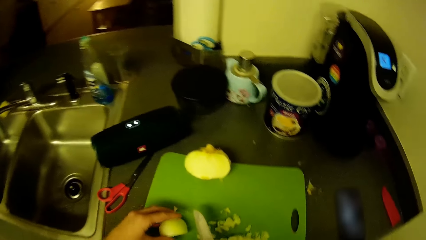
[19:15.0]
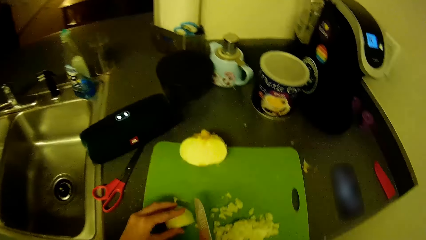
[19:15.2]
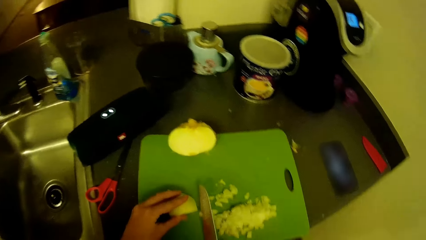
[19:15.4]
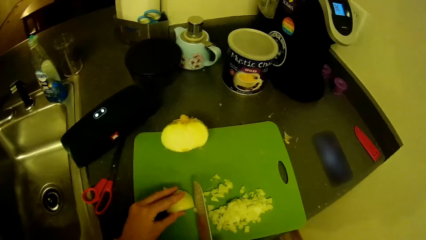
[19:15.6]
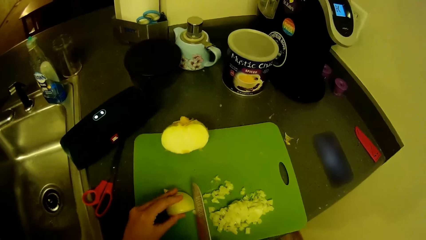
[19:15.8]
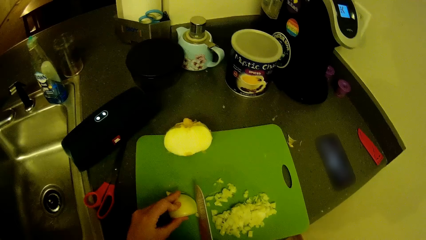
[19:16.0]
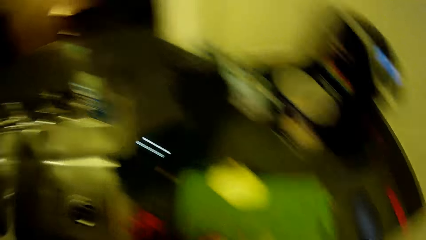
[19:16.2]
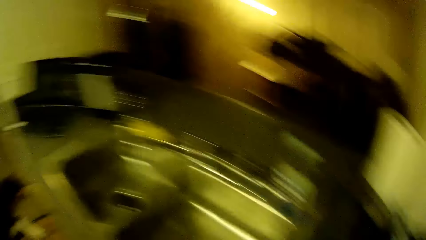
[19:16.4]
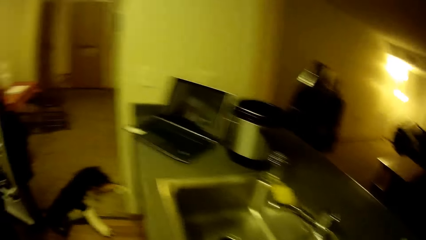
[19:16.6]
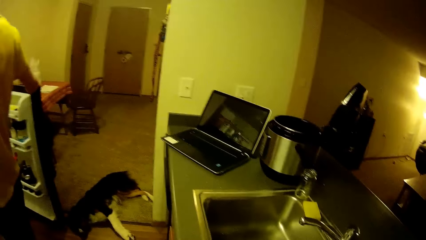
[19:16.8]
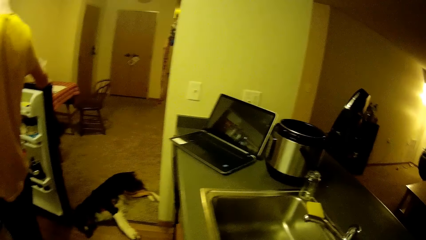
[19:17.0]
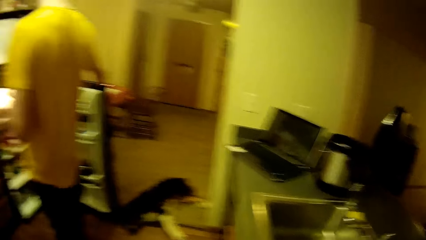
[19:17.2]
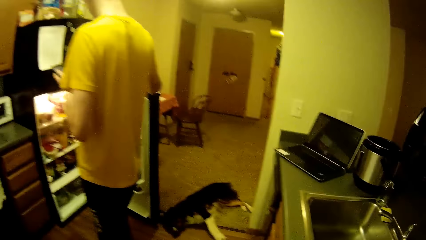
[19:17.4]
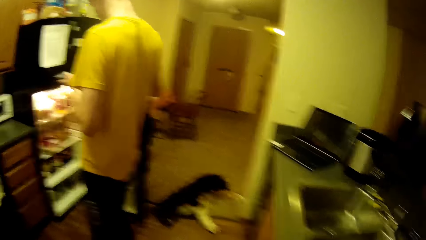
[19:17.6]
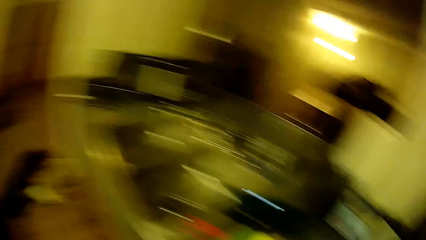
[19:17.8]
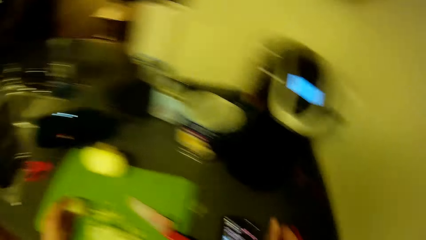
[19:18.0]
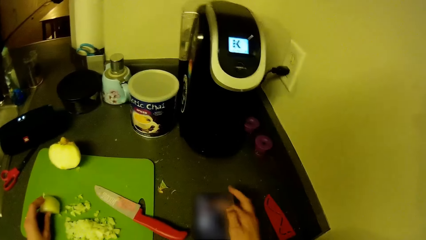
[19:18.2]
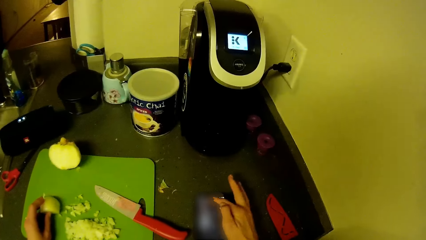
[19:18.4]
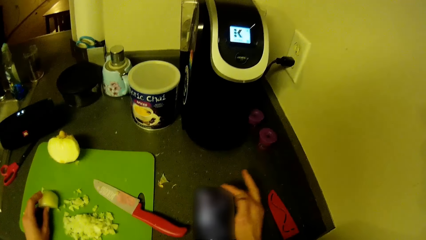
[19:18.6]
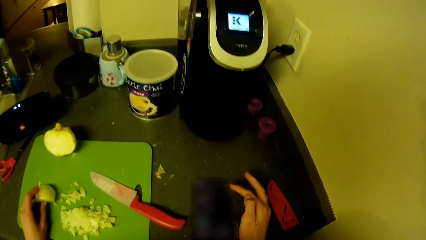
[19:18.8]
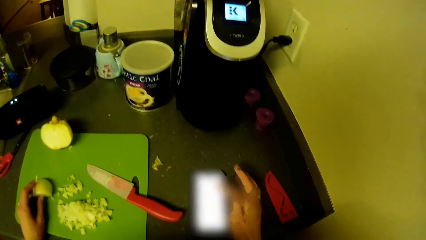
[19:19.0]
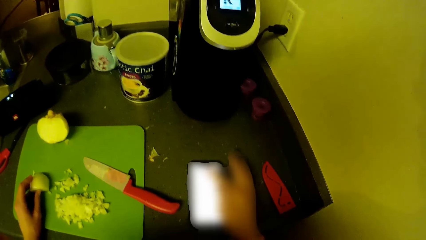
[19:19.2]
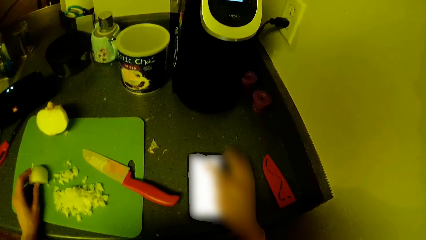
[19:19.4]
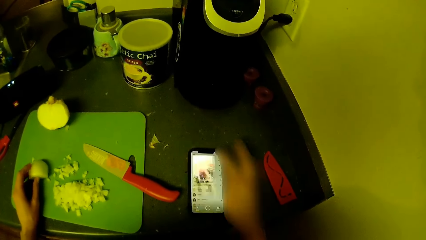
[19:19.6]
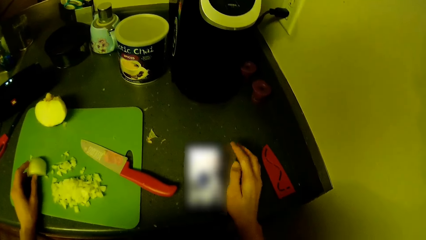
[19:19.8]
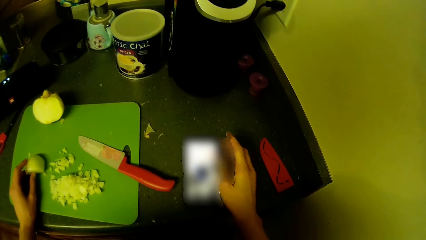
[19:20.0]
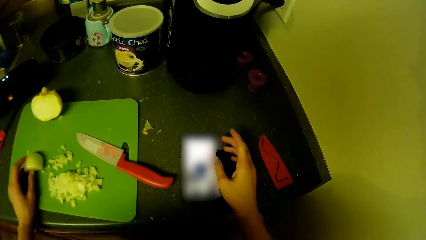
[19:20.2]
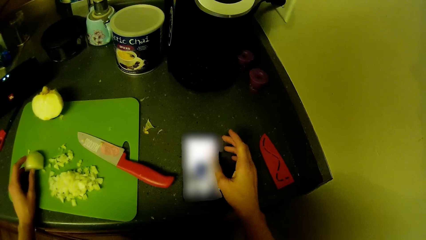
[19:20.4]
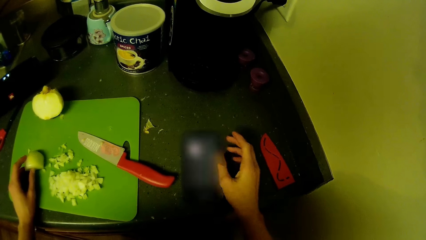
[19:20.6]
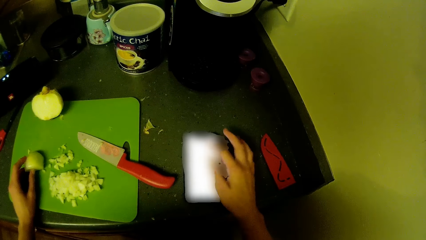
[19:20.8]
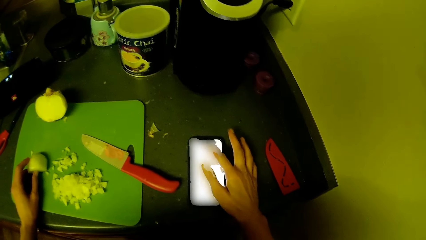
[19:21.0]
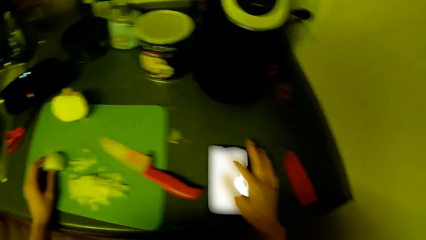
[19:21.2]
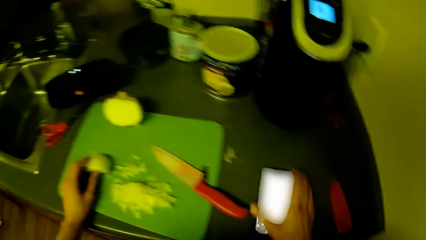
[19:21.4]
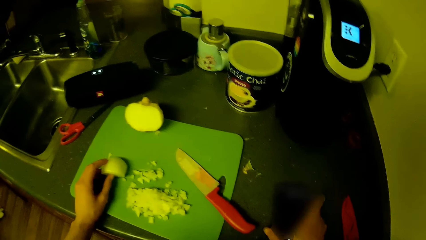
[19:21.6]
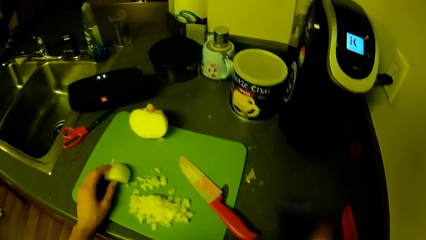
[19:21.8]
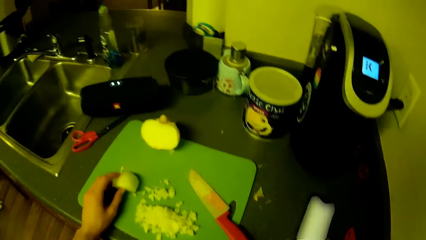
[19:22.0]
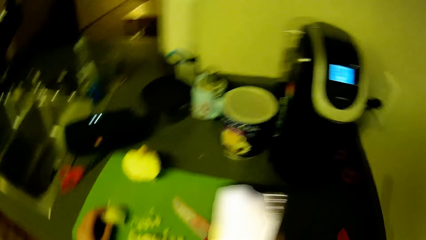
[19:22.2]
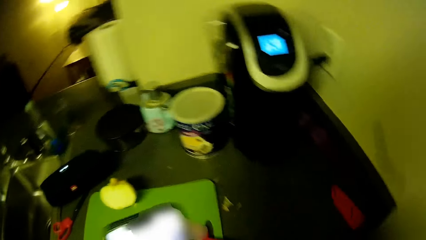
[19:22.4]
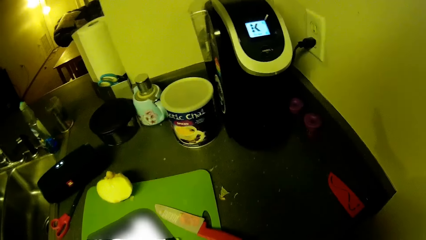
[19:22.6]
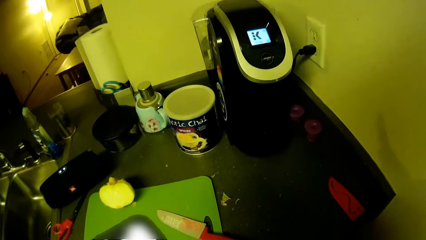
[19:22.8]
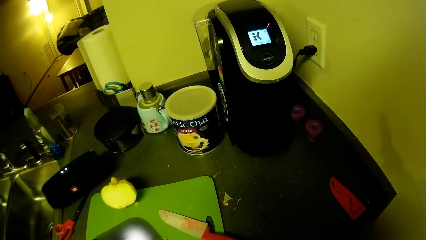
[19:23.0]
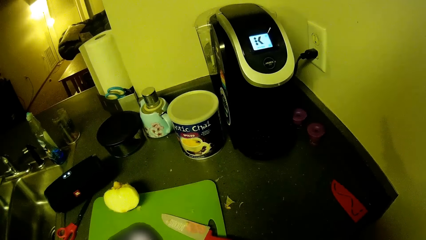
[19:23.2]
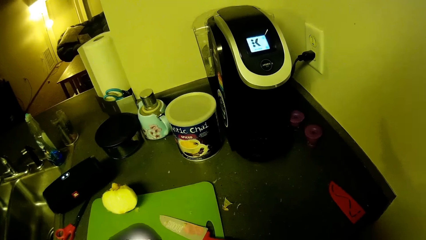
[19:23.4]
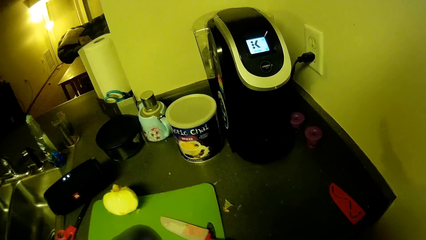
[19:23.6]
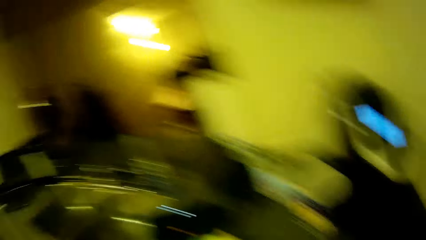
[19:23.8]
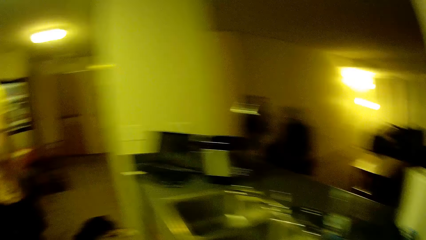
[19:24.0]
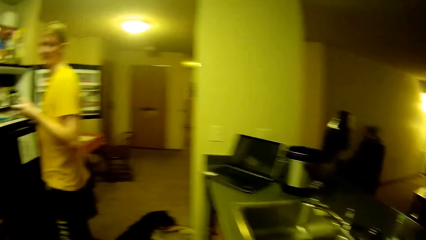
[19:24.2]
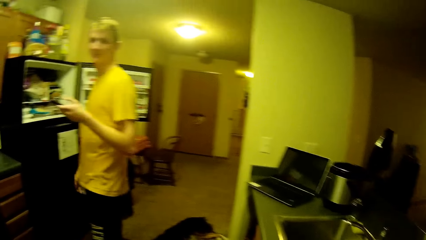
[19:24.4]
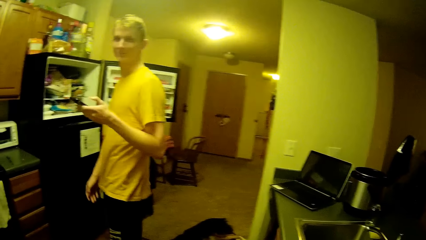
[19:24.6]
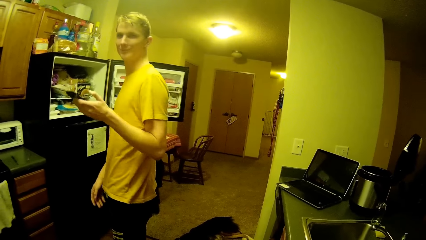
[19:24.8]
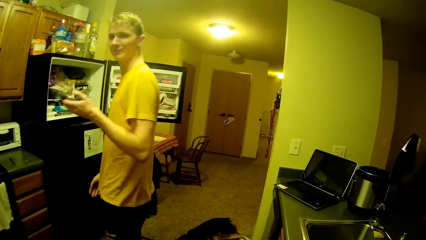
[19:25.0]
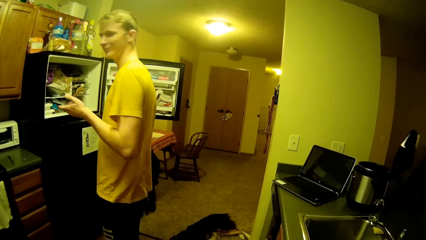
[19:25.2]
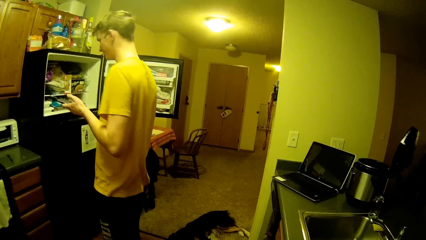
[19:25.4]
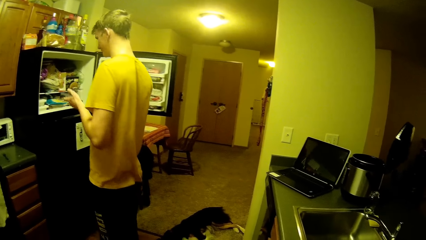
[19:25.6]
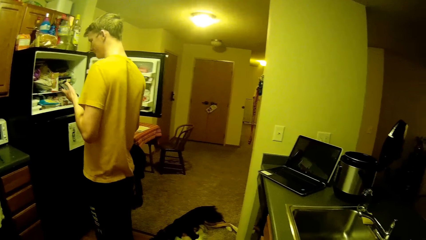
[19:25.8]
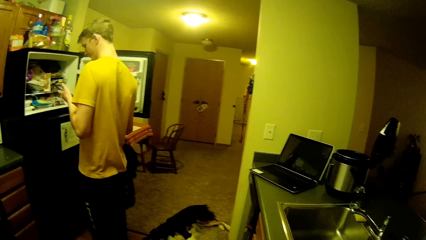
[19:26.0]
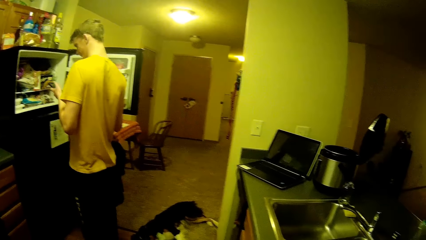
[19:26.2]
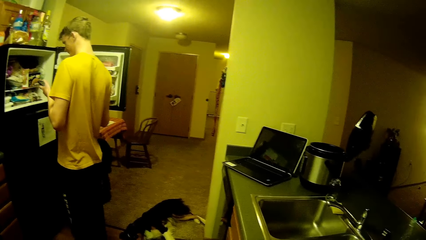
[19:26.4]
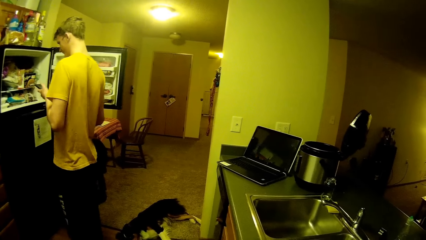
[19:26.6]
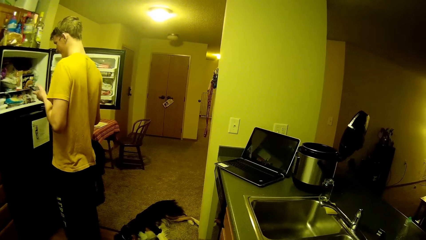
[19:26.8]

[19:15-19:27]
The camera wearer swings a hand and holds an onion. He turns the head left and turns the head right. A man holds the door of the fridge. The man opens the lower fridge in the kitchen with his right hand. The camera wearer operates the mobile phone on the kitchen slab with his right hand. He picks up the phone from the kitchen slab with his right hand. He touches the phone. He turns the head left. The man turns the head right and talks with the camera wearer. The camera wearer turns the head right.

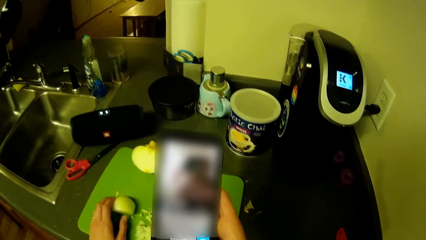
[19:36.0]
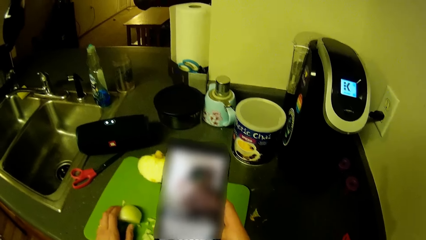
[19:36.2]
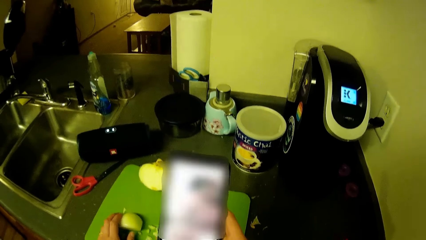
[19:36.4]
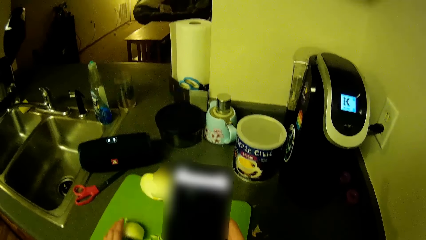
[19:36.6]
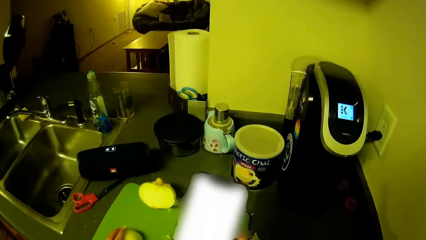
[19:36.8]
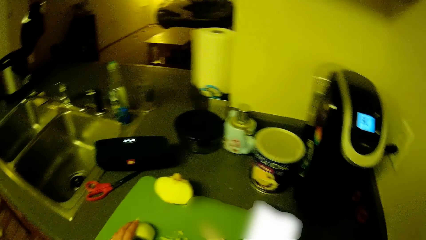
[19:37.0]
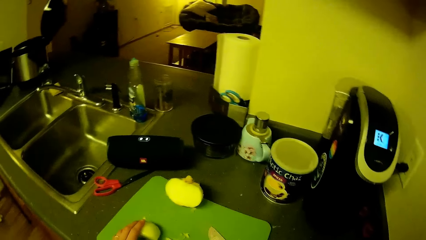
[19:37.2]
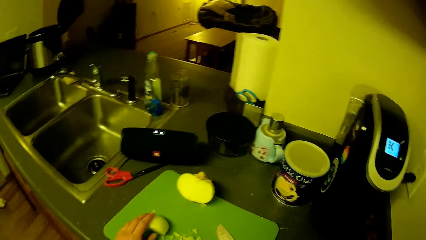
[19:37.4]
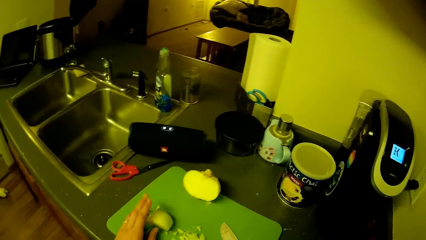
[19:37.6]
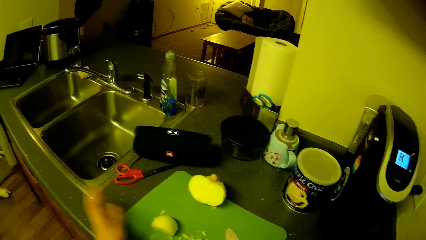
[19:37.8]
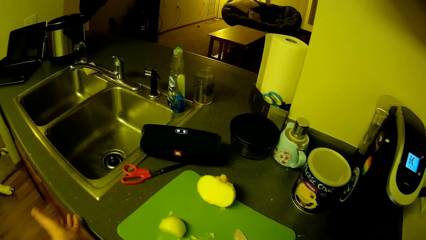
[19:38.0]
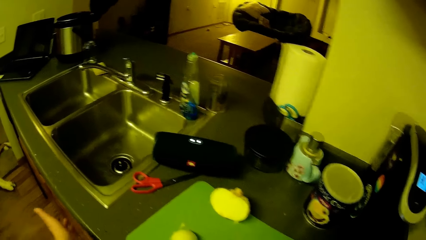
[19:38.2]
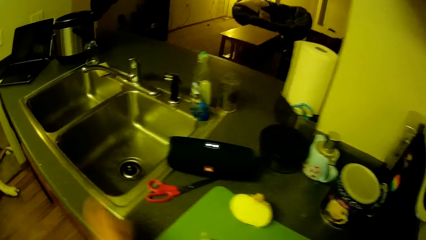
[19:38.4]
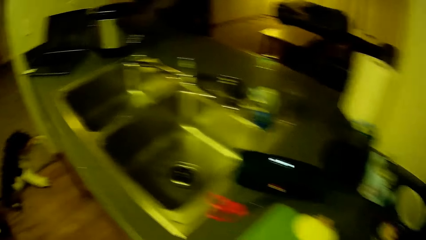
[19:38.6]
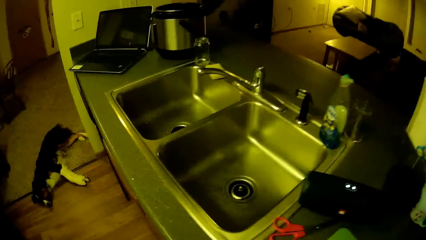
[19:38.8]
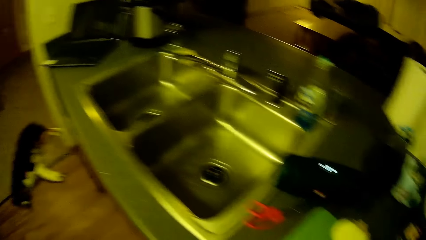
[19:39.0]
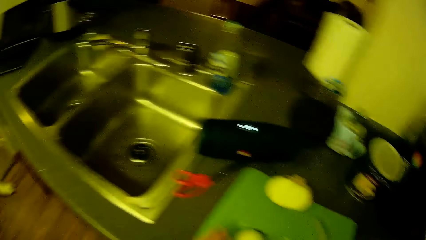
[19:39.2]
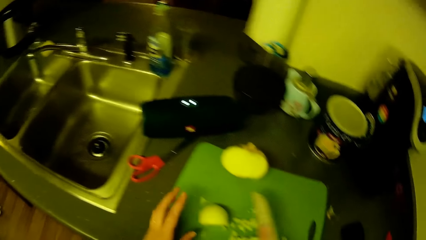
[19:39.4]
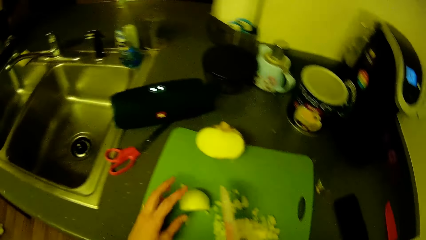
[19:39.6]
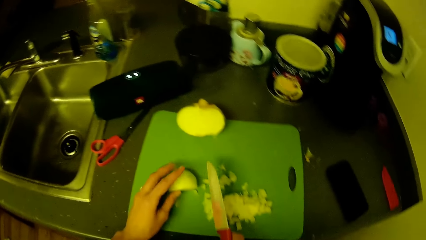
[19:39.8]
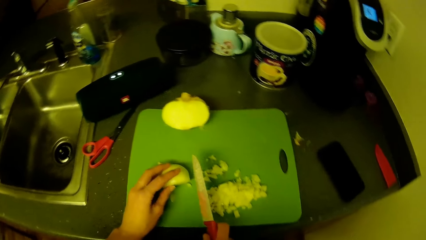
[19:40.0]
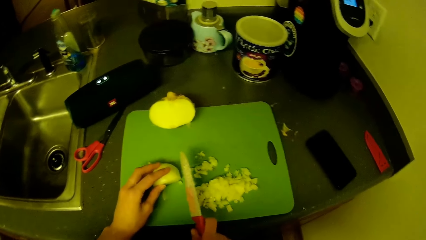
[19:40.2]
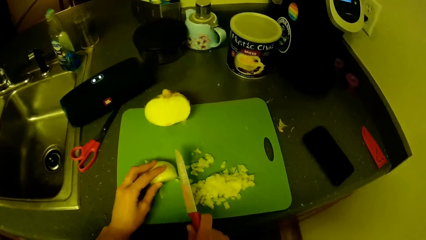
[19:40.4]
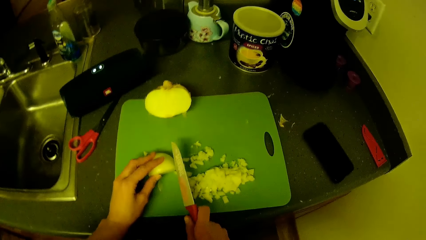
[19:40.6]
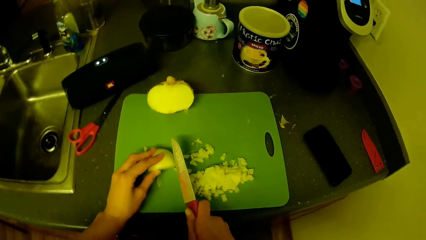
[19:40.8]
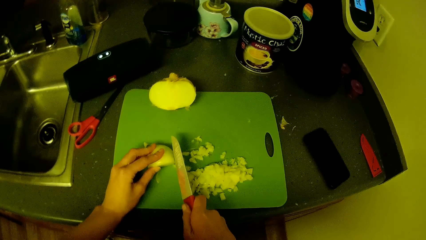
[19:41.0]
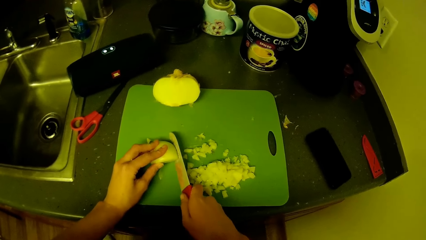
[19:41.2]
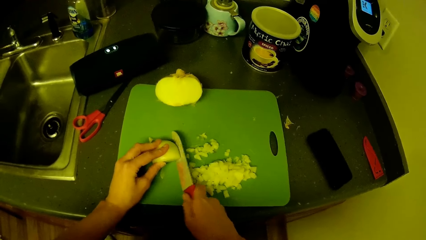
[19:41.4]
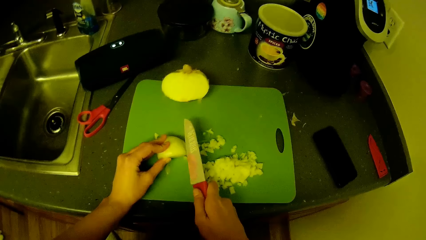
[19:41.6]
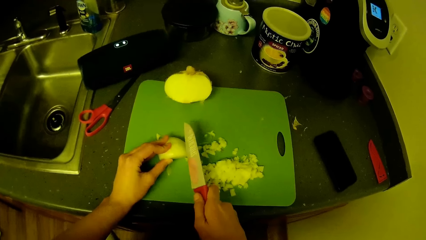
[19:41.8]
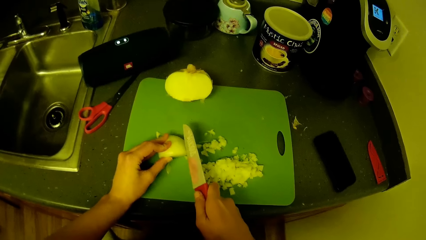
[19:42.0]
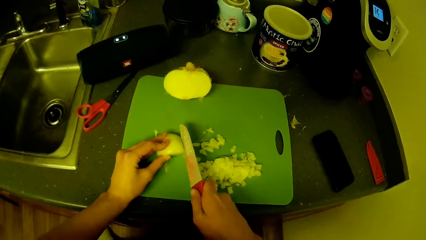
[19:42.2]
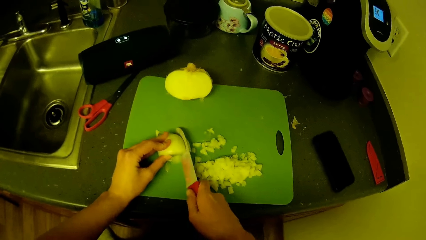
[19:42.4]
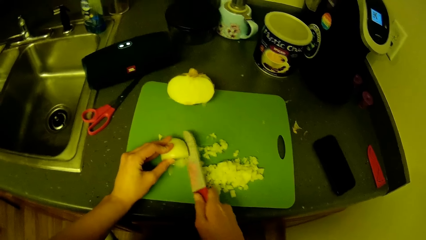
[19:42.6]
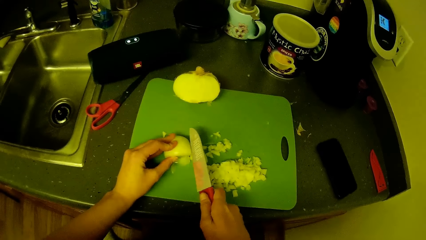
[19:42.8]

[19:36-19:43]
The camera wearer swings a hand. He drops the phone on the kitchen slab with his right hand. He turns the head left, turns the head right, and swings a hand. He cuts the piece of garlic or onion on the tray with the knife in his right hand.
